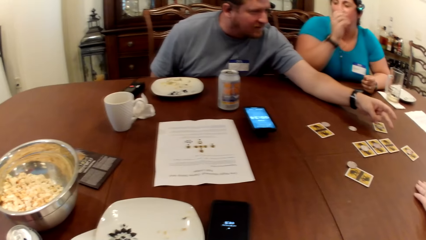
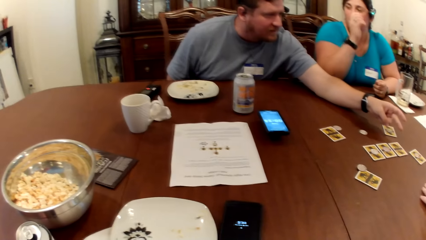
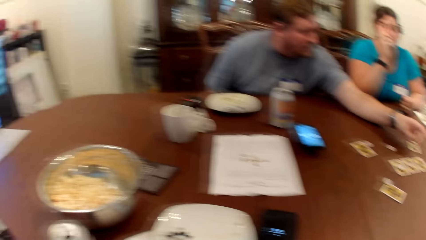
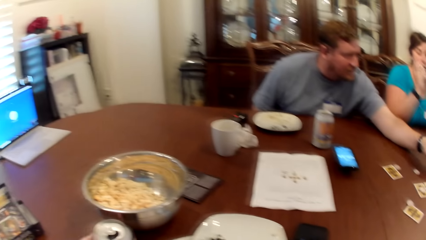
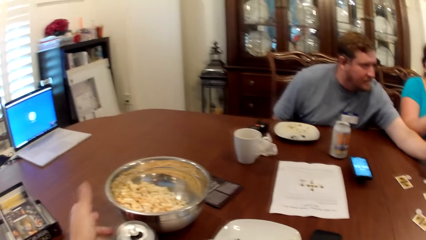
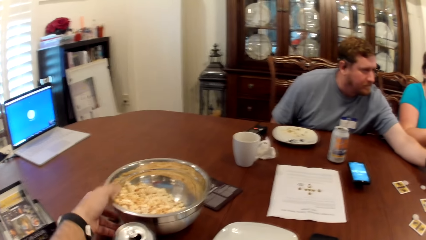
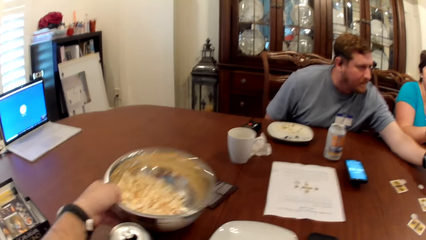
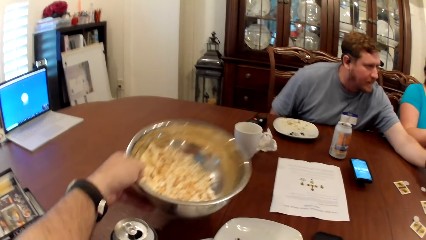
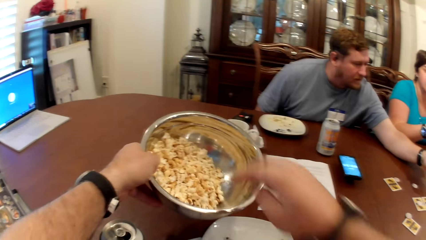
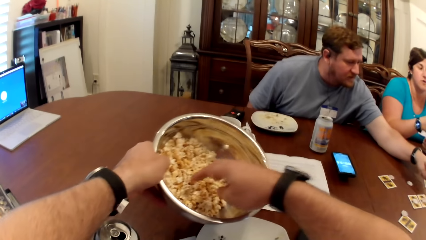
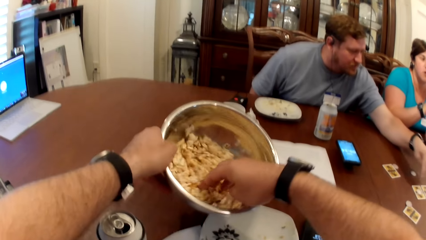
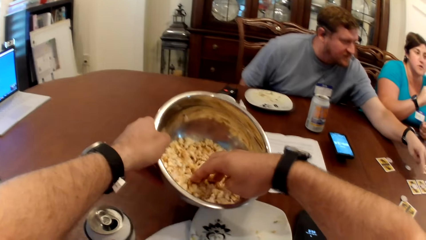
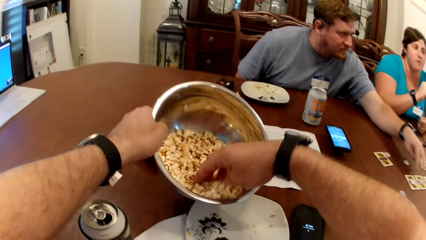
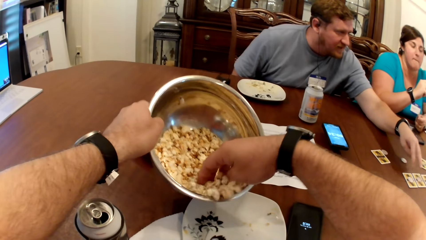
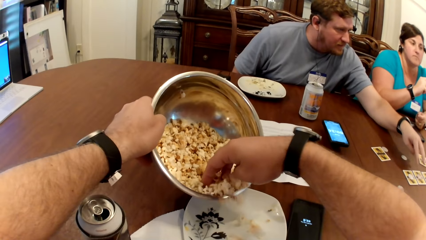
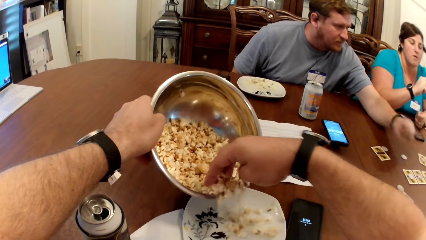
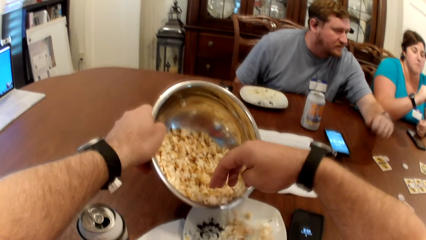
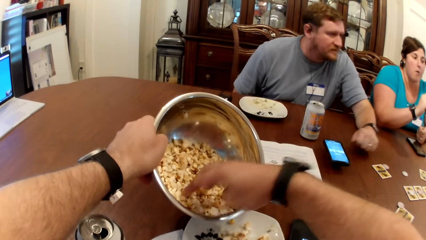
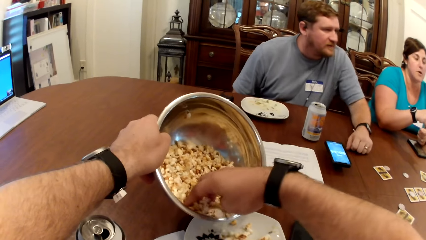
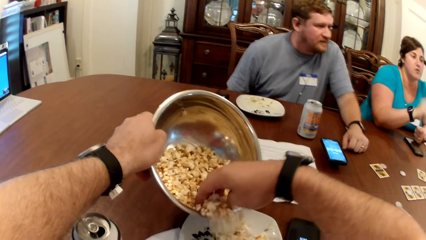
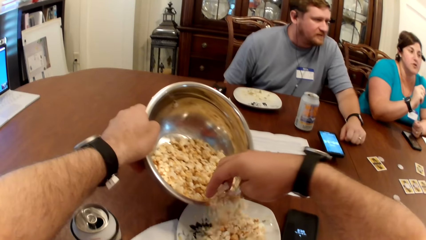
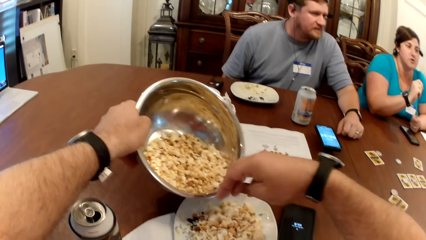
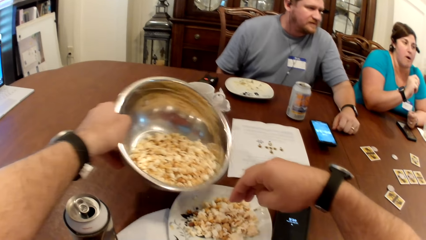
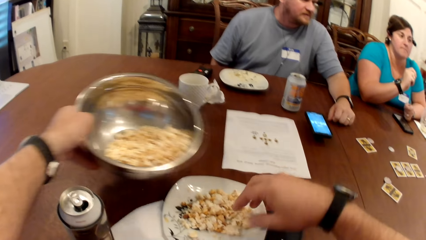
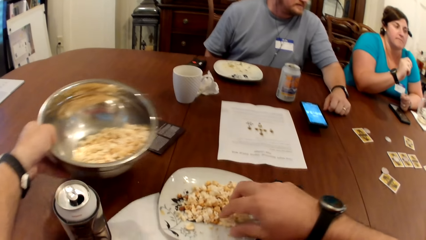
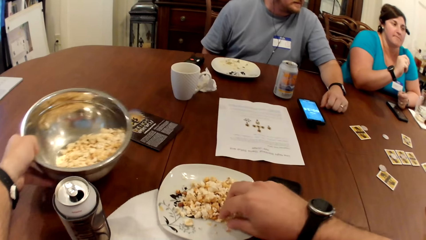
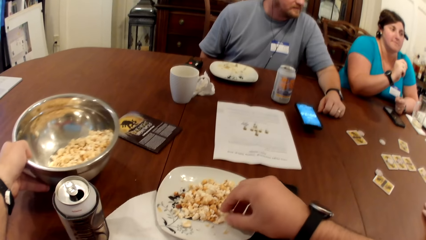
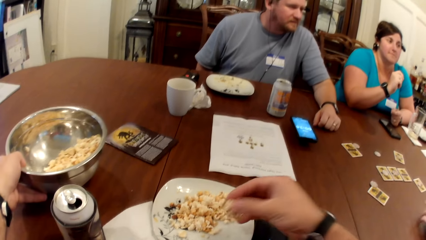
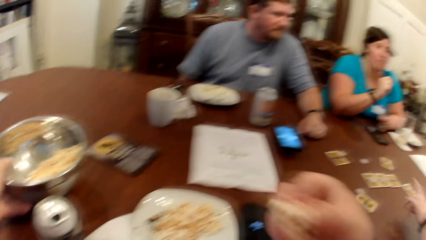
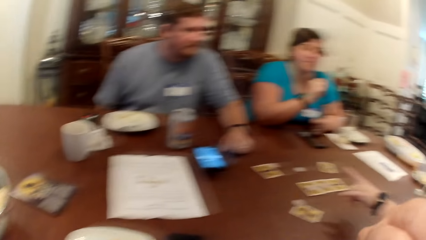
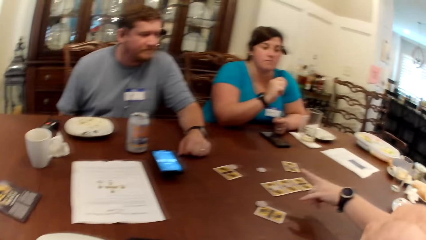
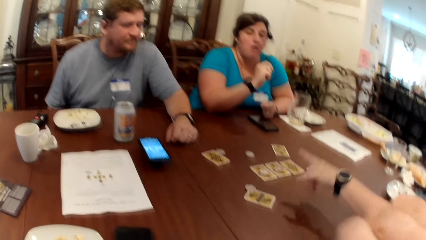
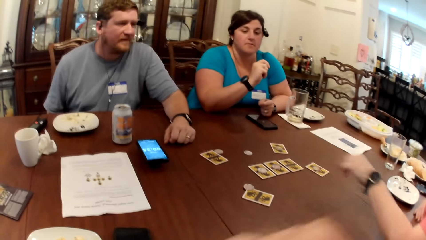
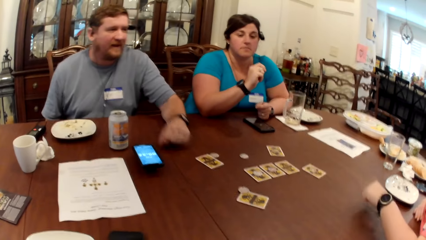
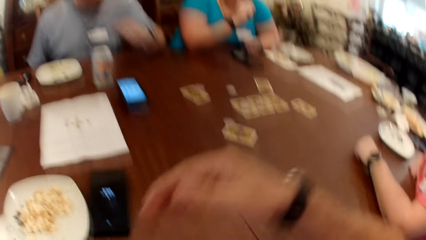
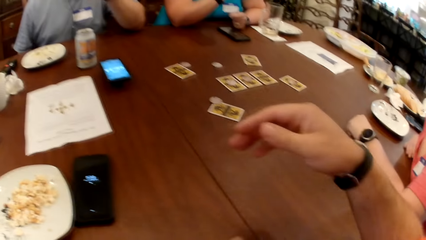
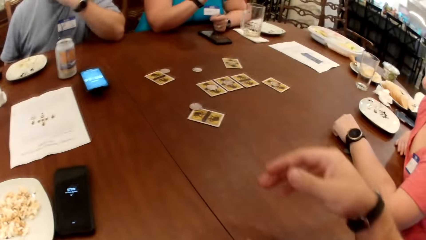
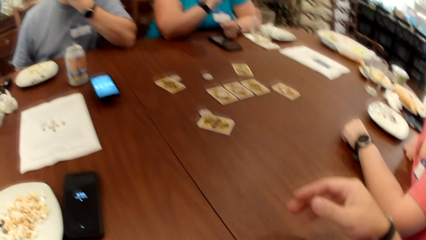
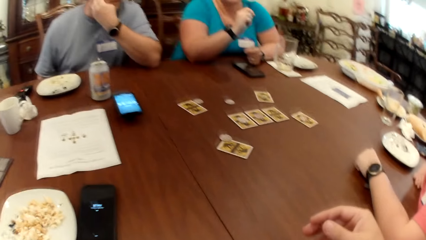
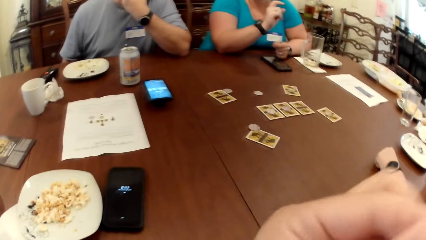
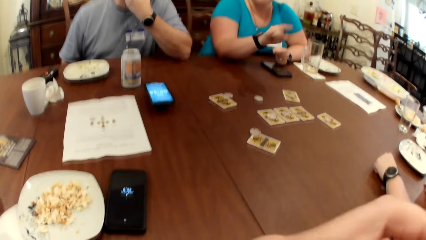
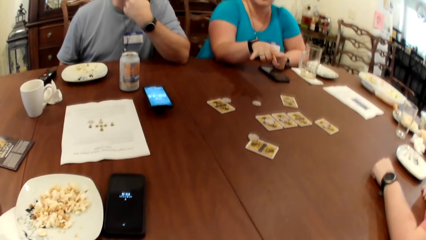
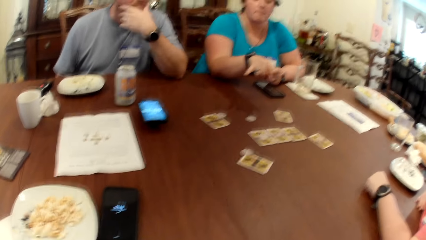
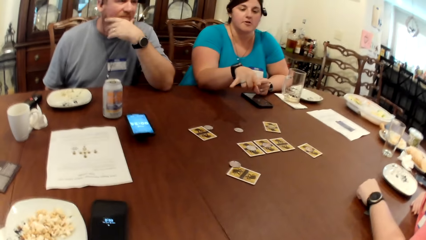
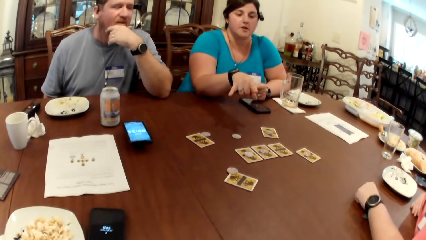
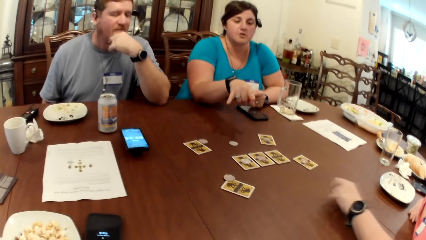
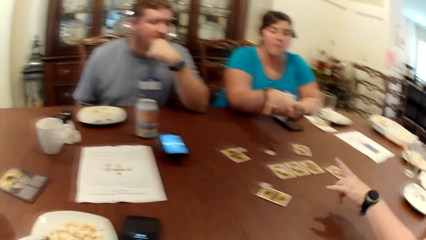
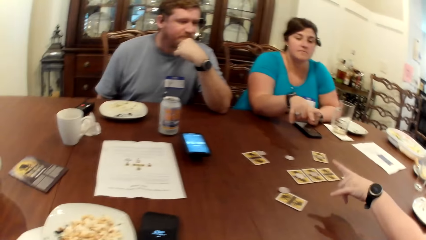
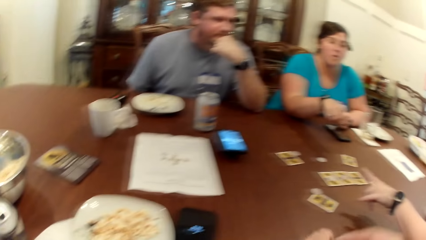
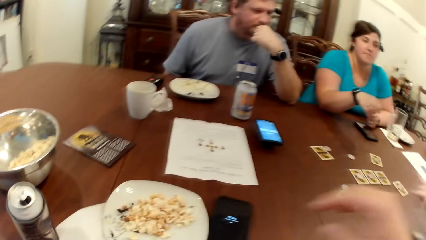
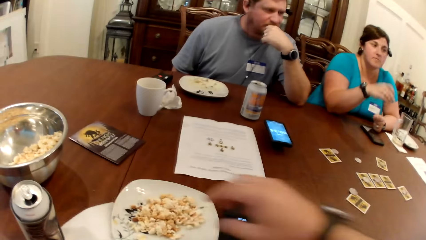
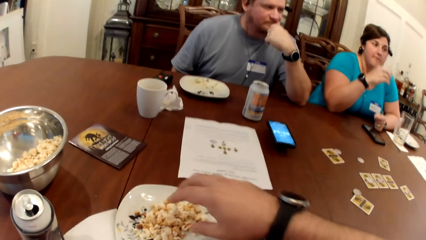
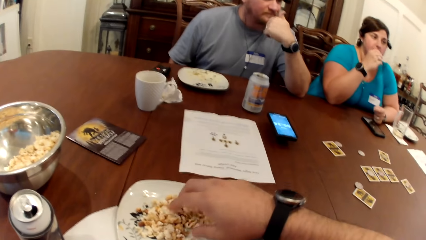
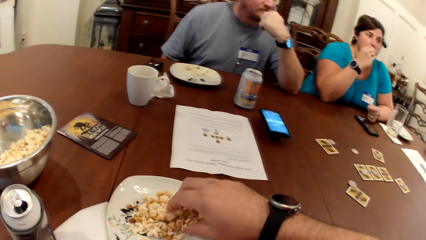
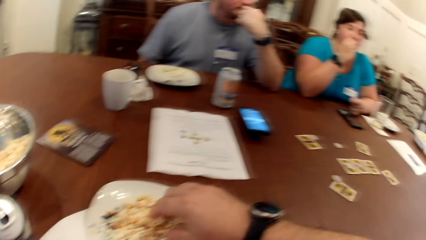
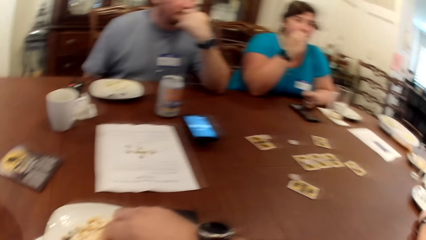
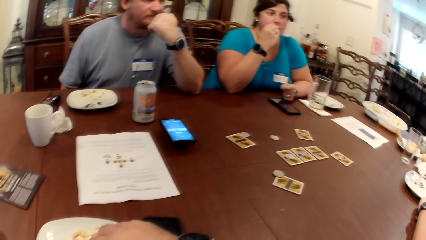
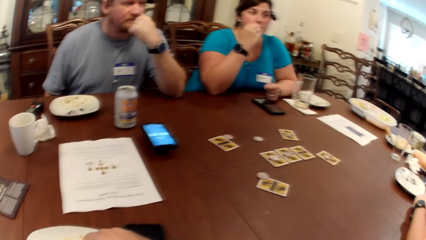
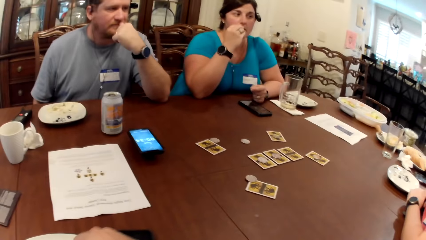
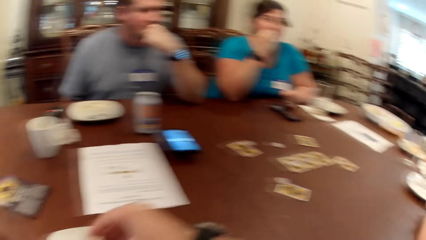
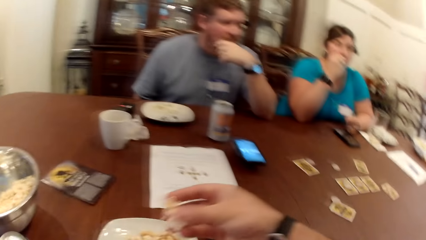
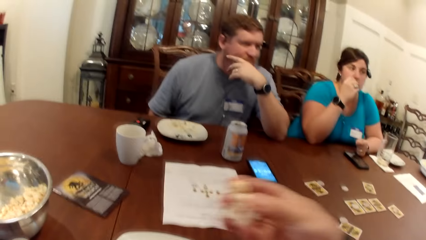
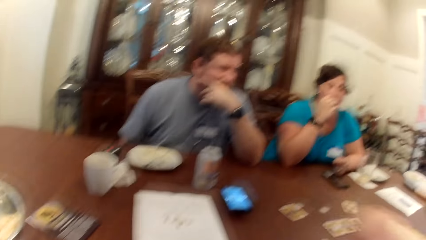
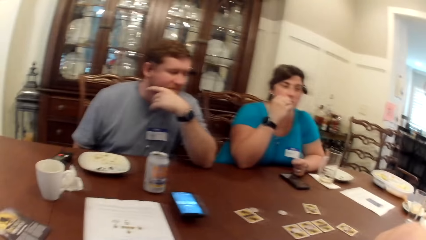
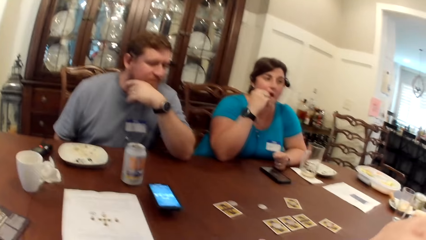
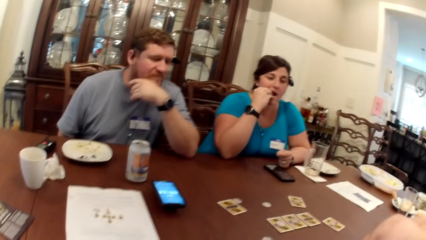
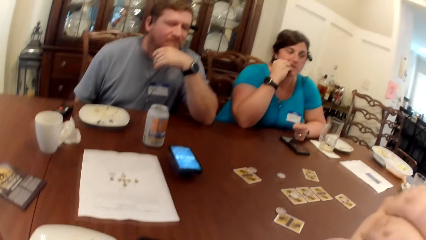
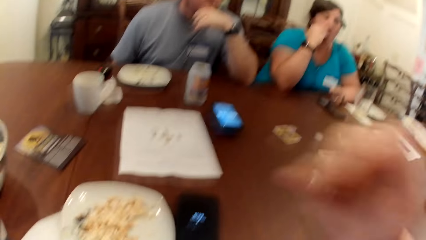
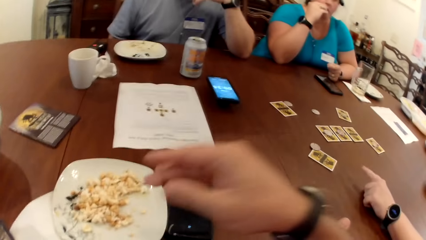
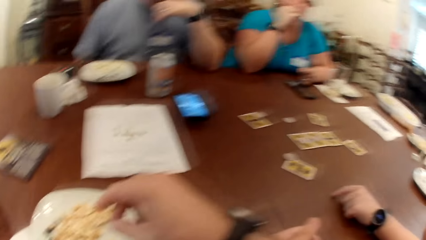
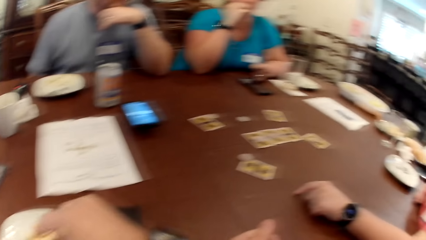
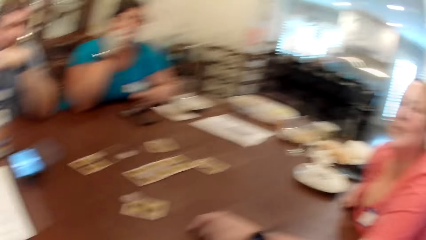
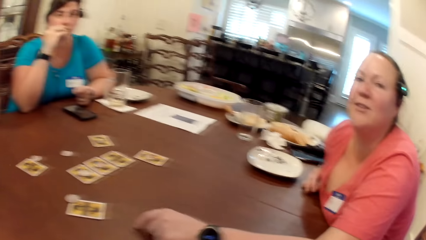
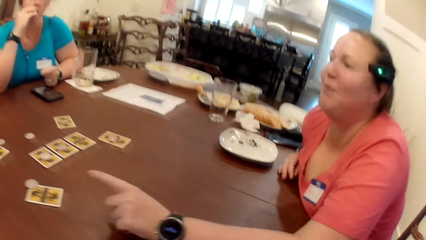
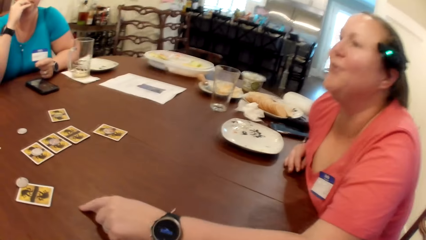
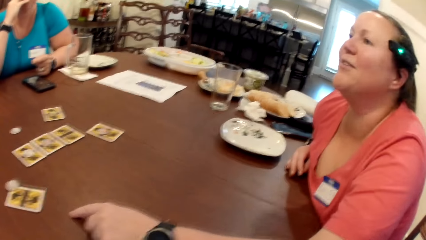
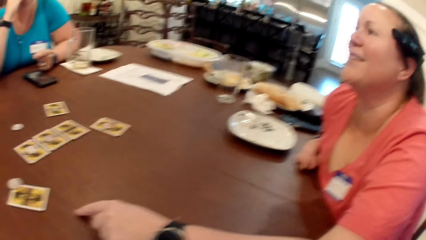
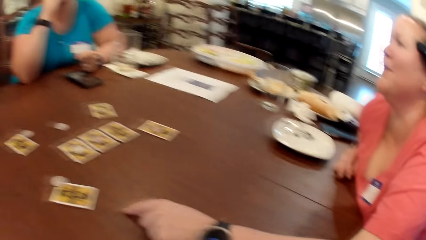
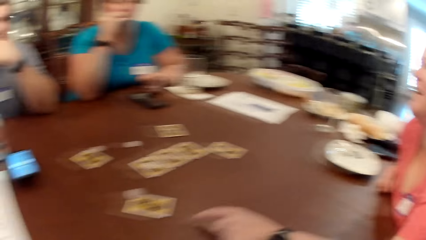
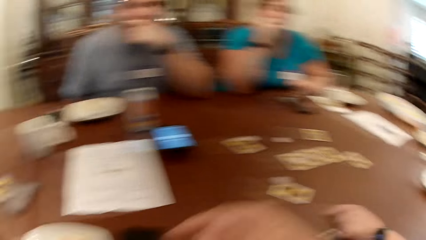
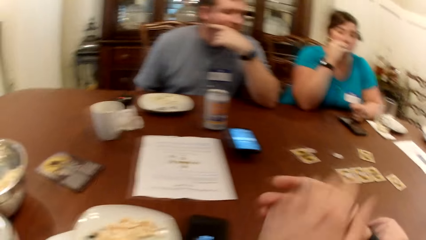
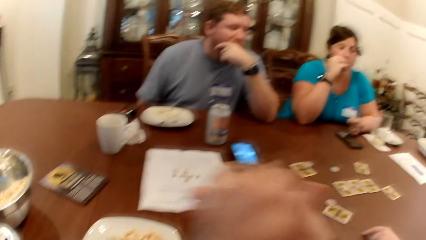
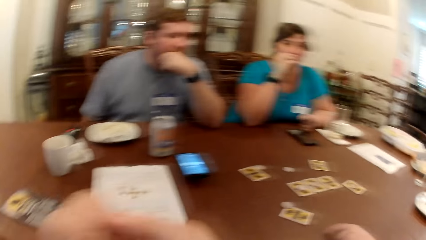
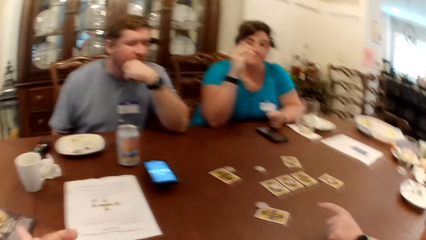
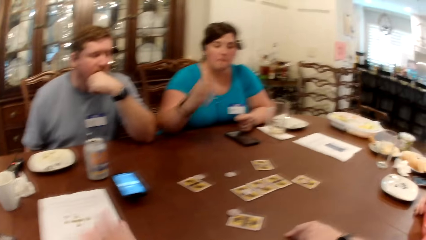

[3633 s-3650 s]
The camera wearer picks a bowl with food from the table with his left hand. He pours popcorn from the bowl into the plate with his right hand. He drops the bowl on the table with his left hand. He picks popcorn from the plate with his right hand. A woman makes gestures. Another woman makes gestures. The camera wearer picks popcorn from the plate with his right hand again. The woman interacts with the other woman. The camera wearer eats food from the plate. The other woman interacts with the group of people.
